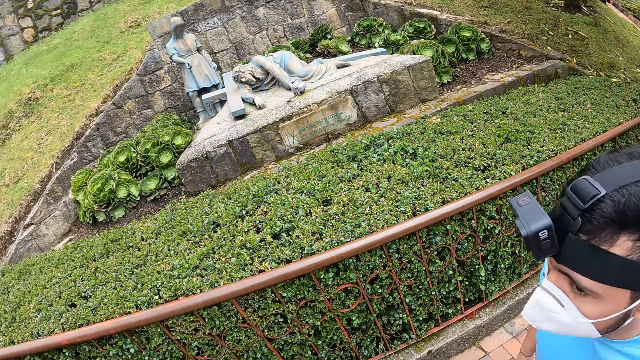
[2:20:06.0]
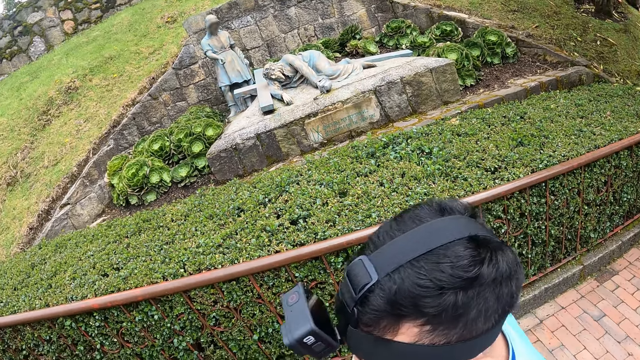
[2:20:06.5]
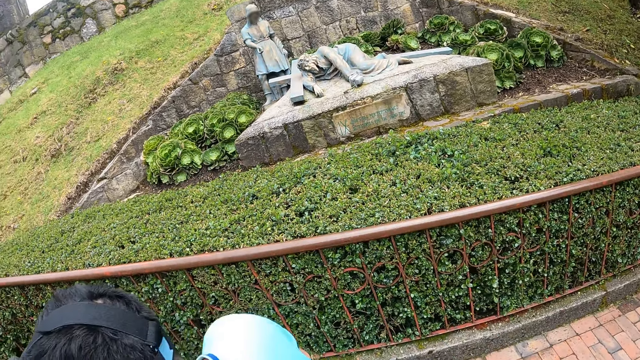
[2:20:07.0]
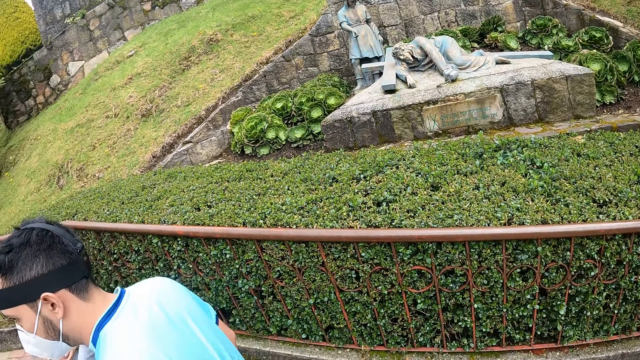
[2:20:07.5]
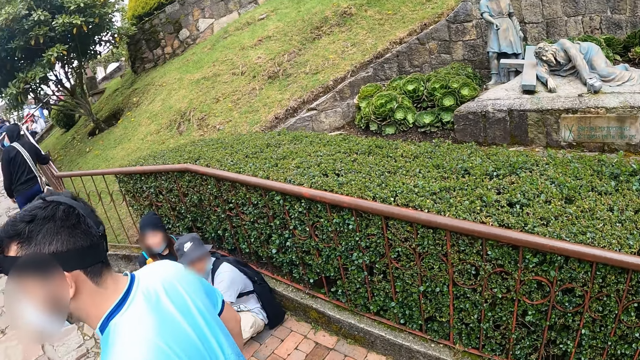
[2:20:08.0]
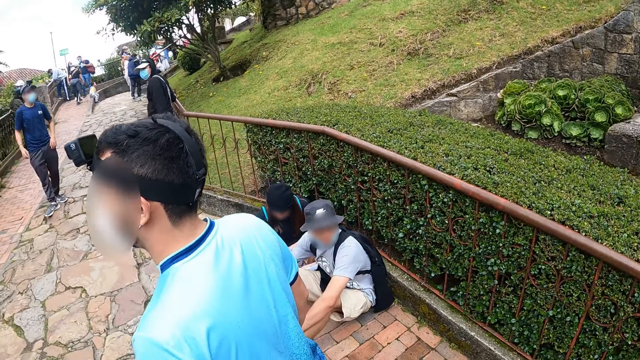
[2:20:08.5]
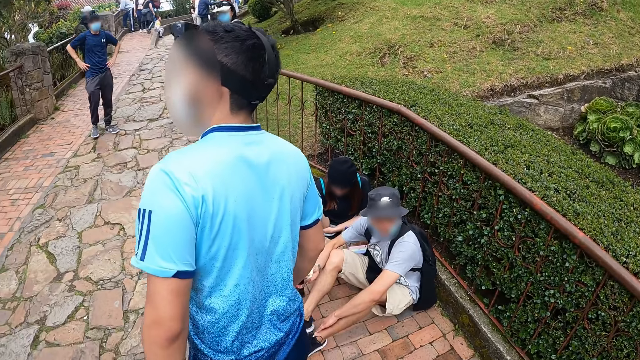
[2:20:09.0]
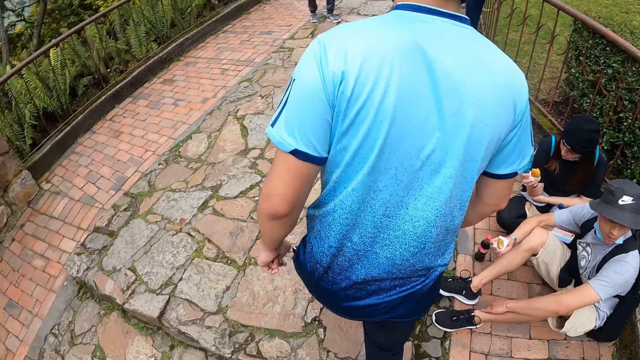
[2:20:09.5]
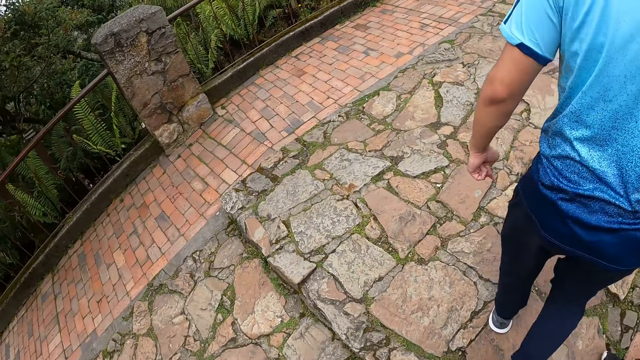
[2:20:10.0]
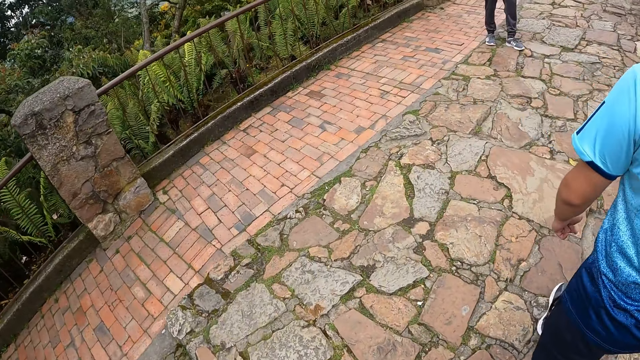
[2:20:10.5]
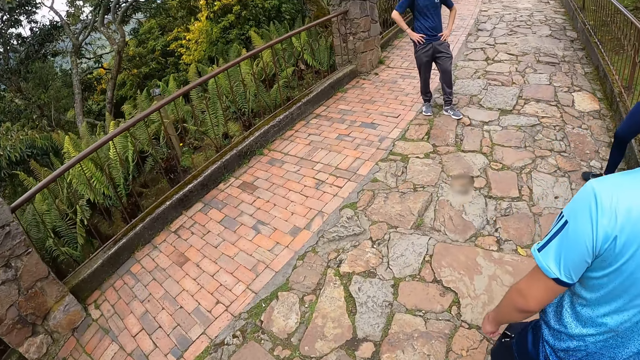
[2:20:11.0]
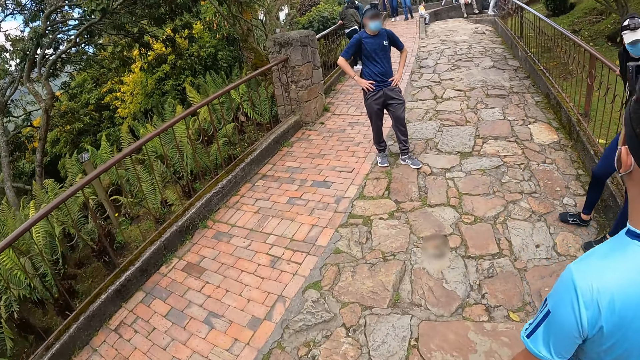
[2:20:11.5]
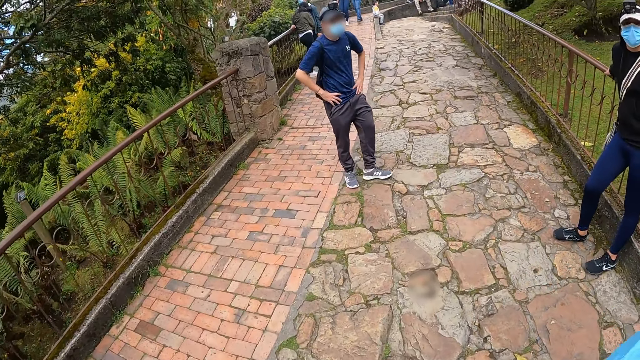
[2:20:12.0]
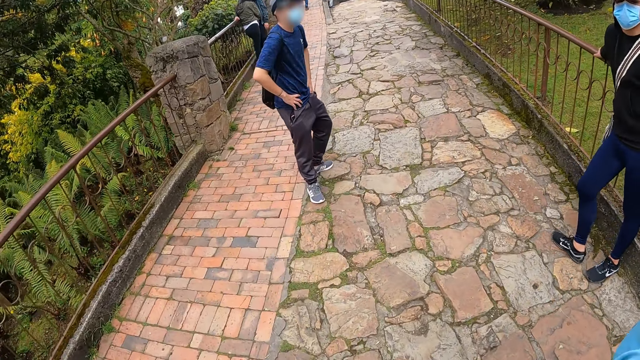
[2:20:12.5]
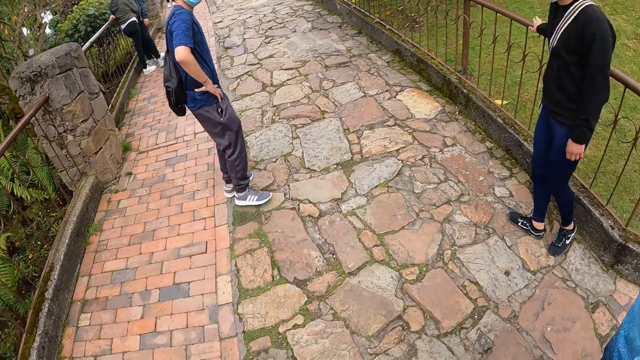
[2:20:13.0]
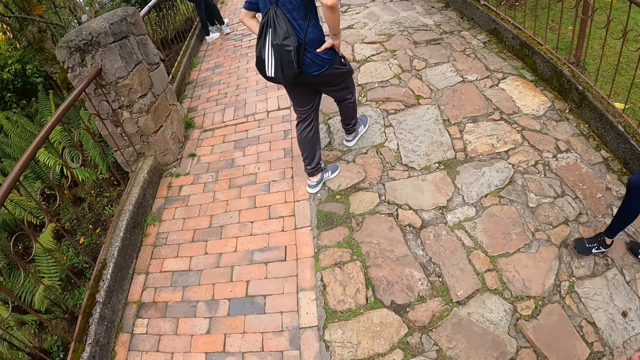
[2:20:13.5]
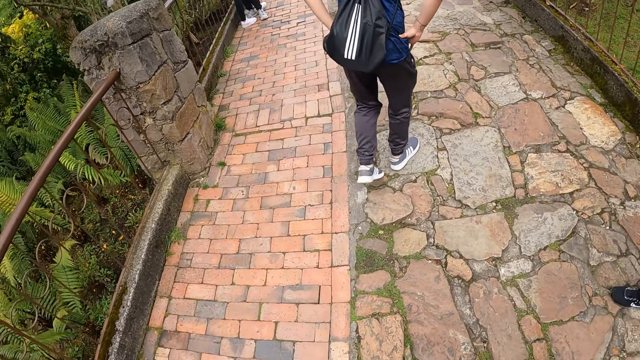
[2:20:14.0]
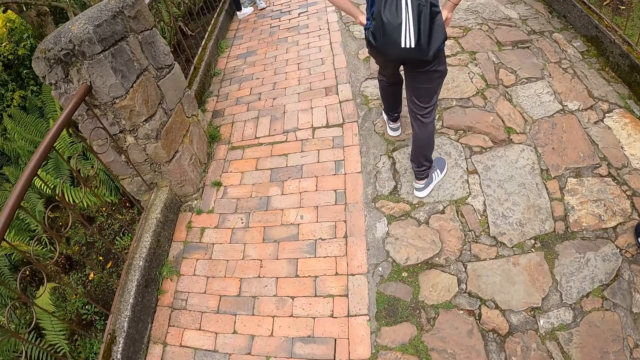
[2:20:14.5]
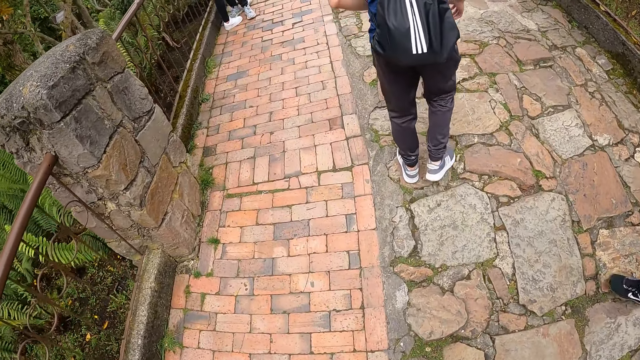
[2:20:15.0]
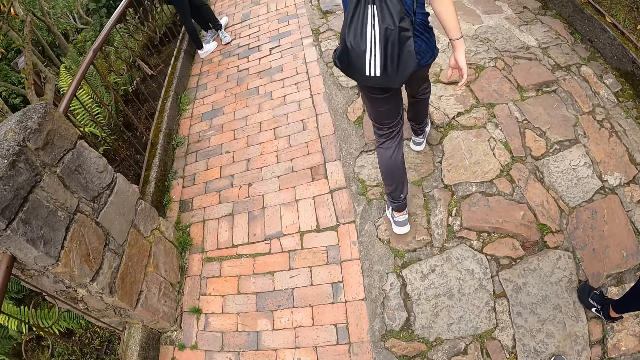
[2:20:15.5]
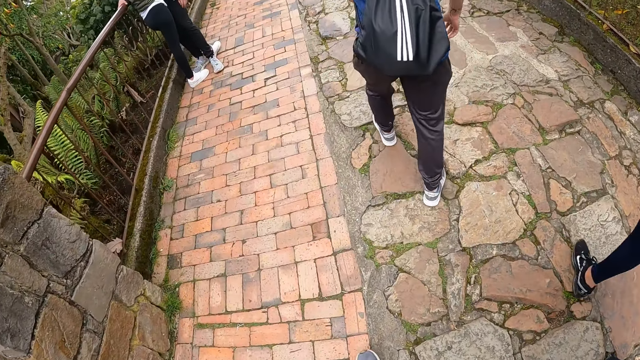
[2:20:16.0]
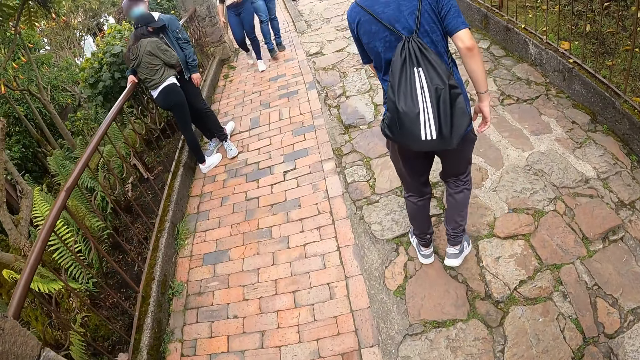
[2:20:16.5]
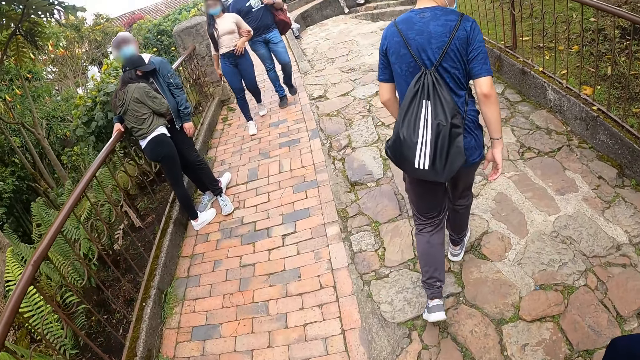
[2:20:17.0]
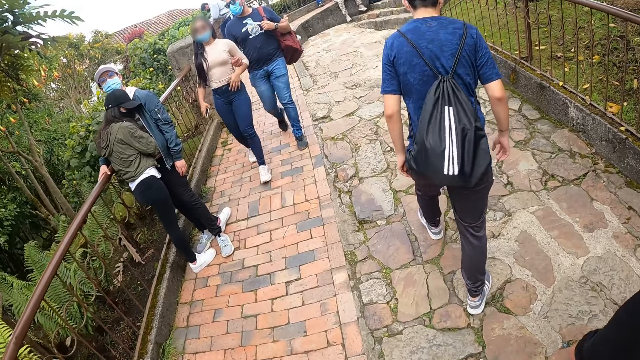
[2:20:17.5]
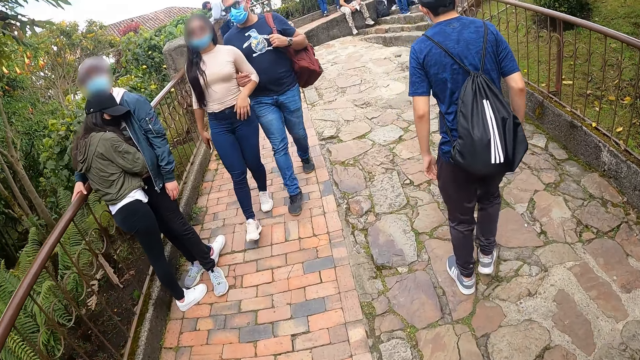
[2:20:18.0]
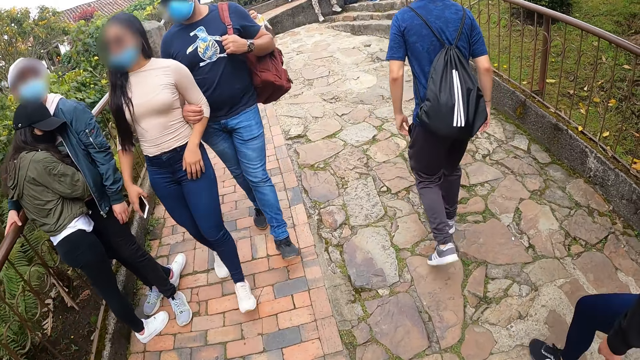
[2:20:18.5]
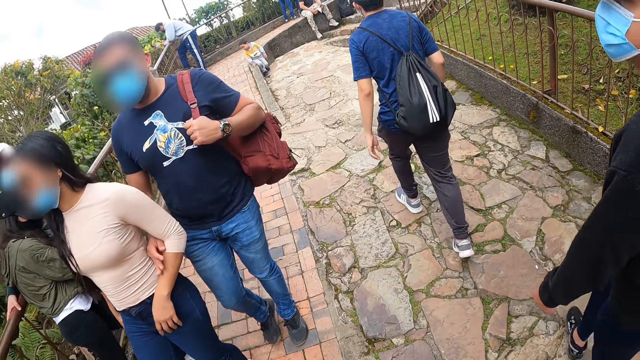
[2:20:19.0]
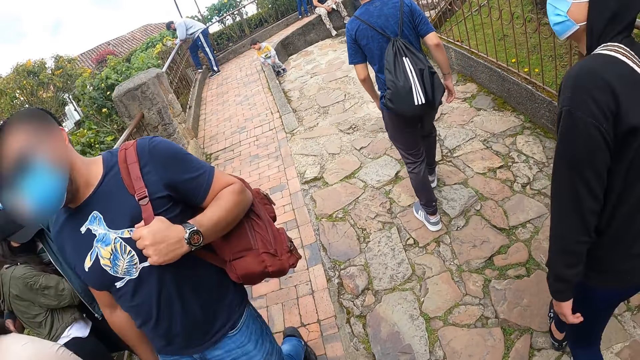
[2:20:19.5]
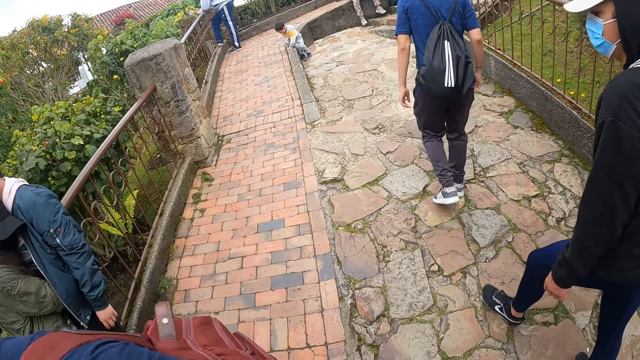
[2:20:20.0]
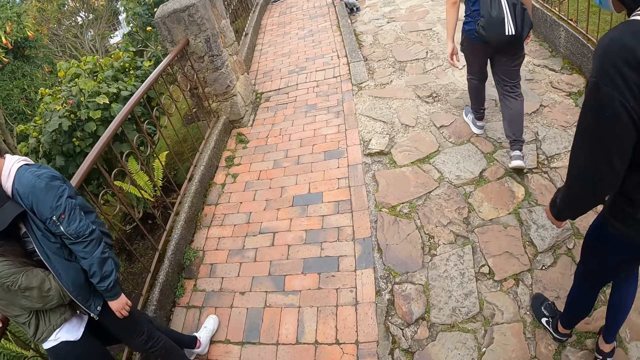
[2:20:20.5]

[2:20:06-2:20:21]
A man holds a barricade on the road with his right hand. Another man stands and places both hands on his waist. A third man puts his right hand in his pocket. The second man adjusts a facemask on his face with his left hand.

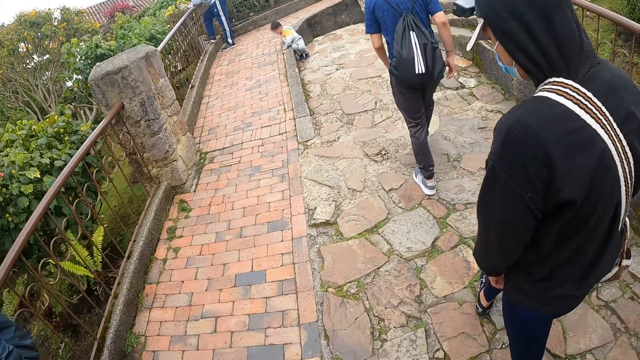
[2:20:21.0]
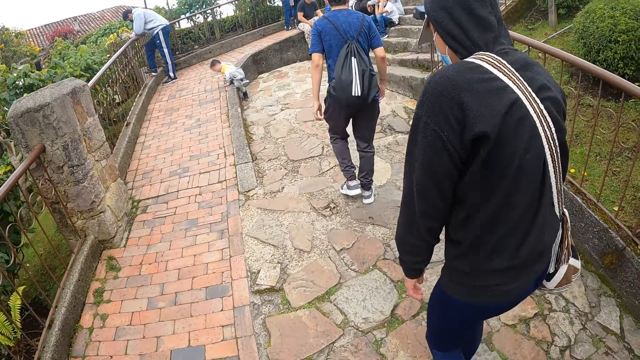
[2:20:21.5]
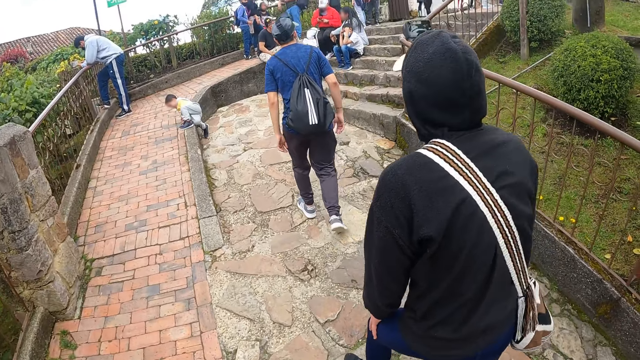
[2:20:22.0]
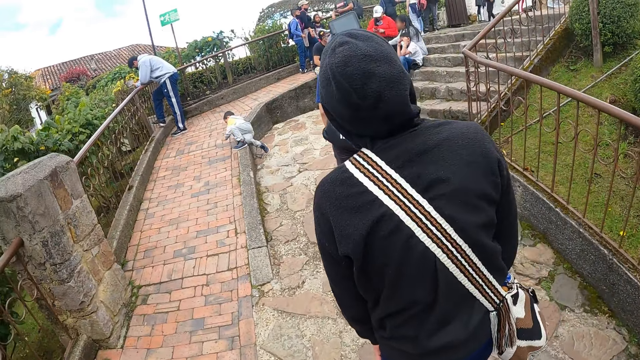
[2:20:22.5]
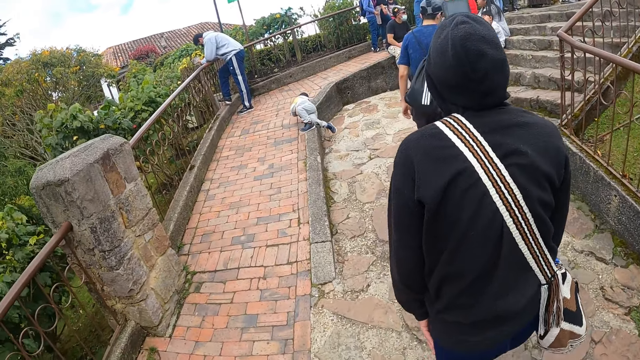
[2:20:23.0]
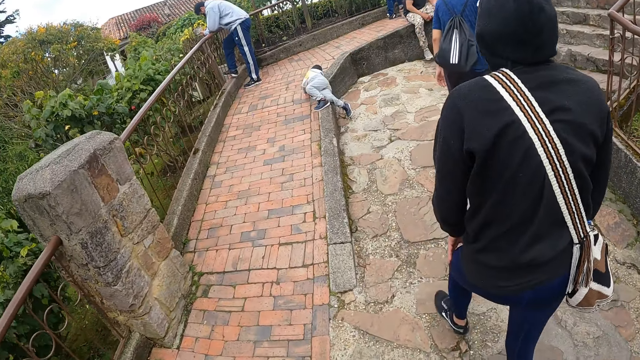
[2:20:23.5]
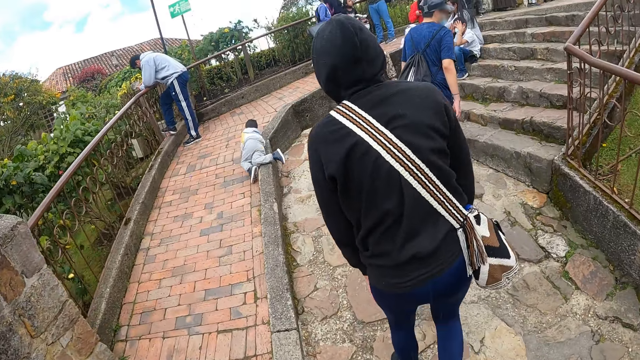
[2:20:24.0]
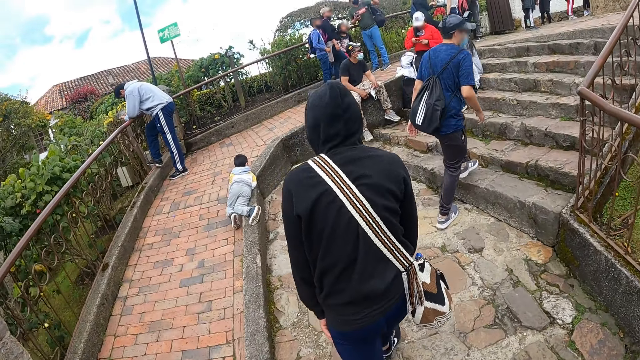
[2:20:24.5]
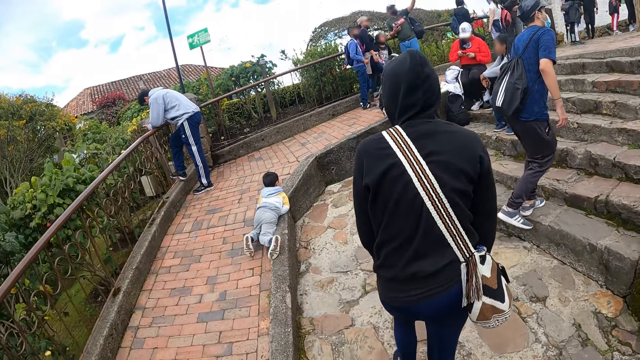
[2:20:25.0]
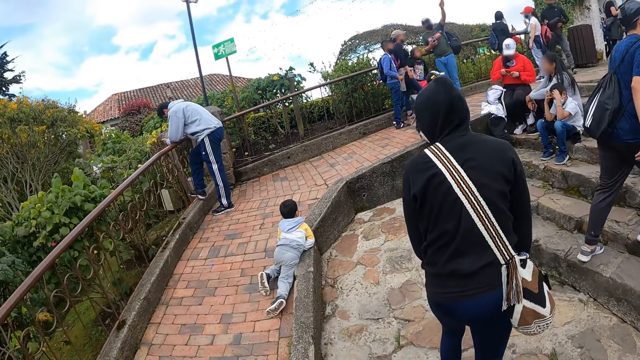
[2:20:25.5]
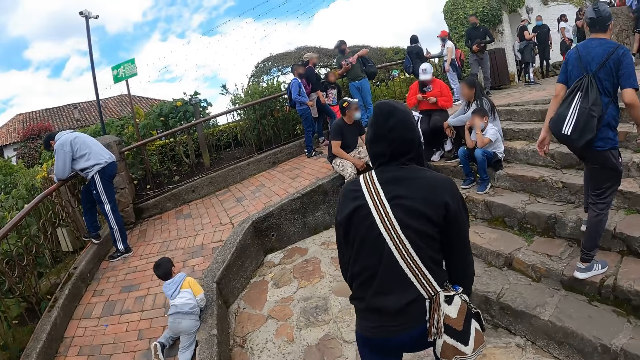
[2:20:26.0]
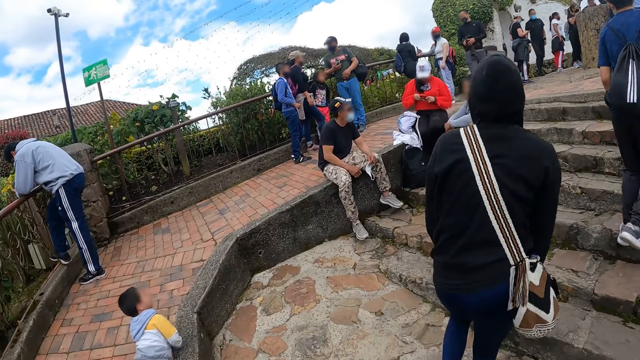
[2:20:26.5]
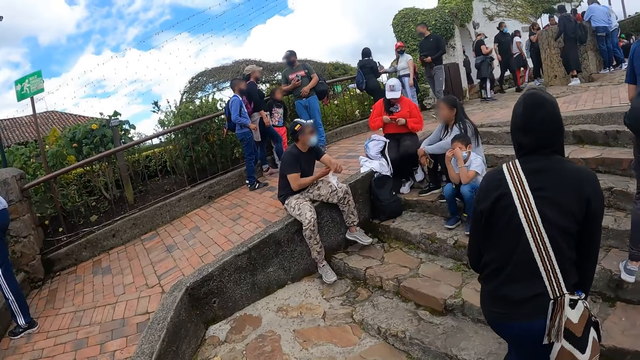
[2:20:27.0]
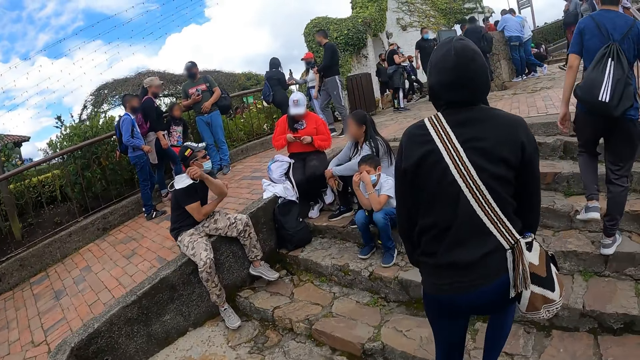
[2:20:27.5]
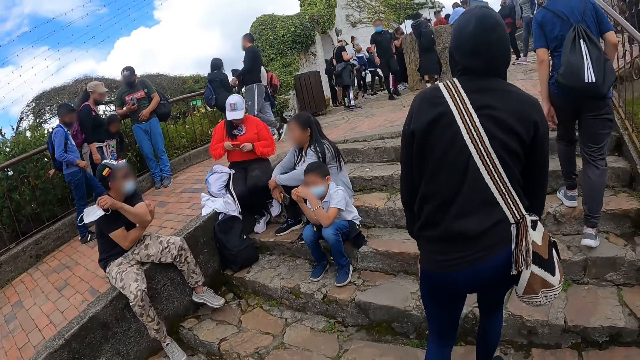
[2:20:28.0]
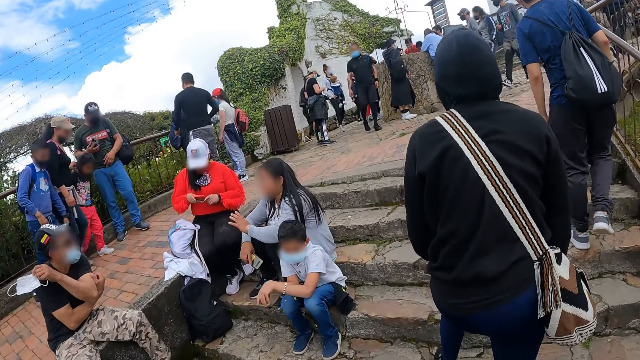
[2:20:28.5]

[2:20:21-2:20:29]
The man climbs the stairs. Another person climbs the stairs.
